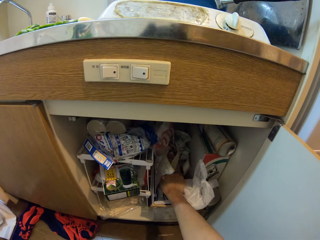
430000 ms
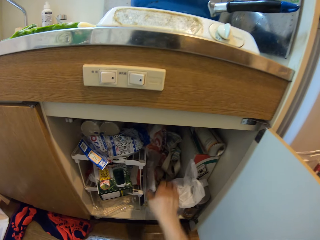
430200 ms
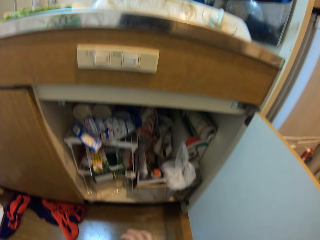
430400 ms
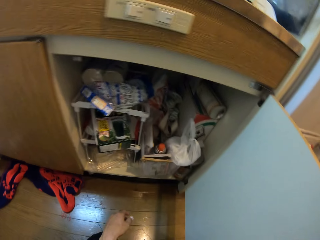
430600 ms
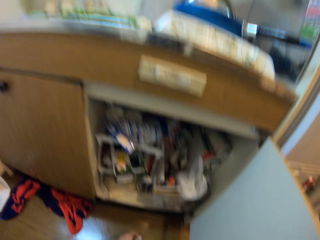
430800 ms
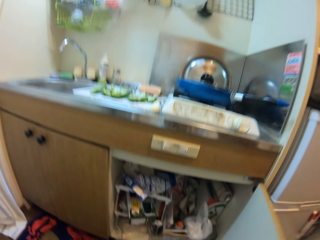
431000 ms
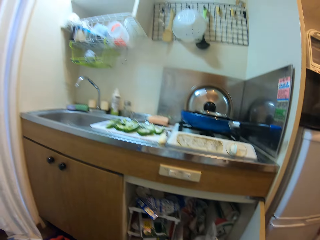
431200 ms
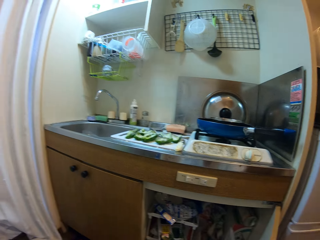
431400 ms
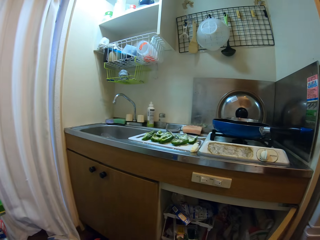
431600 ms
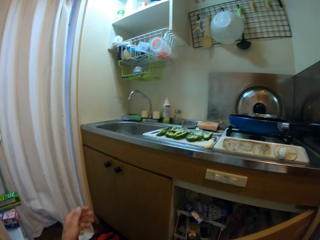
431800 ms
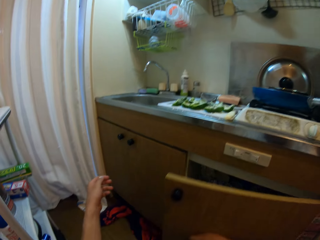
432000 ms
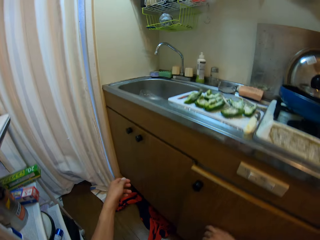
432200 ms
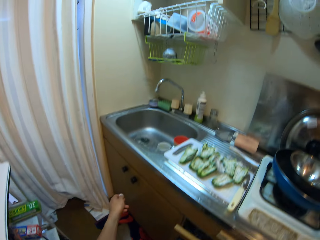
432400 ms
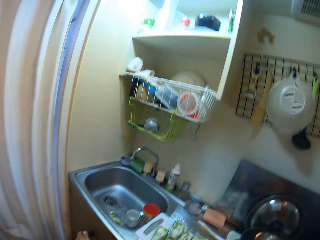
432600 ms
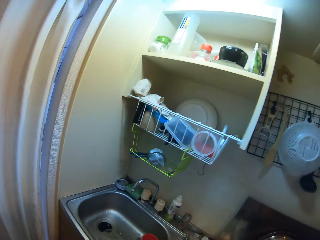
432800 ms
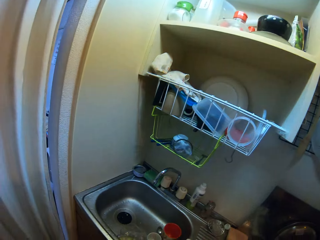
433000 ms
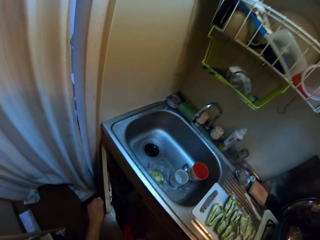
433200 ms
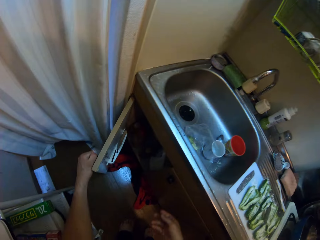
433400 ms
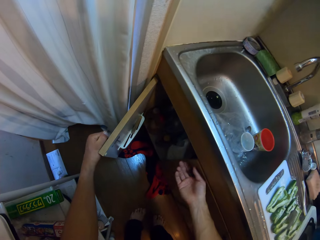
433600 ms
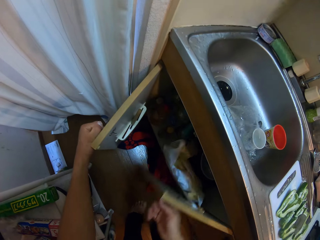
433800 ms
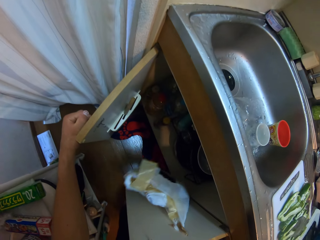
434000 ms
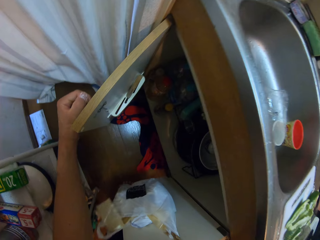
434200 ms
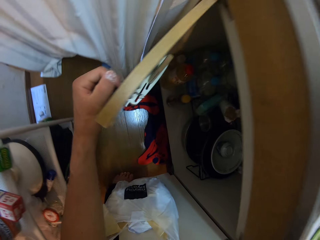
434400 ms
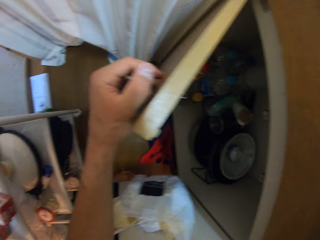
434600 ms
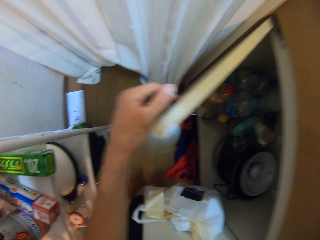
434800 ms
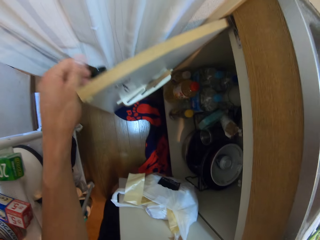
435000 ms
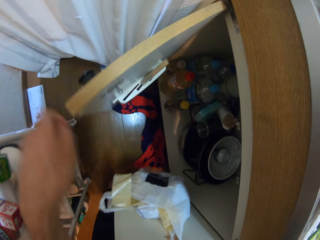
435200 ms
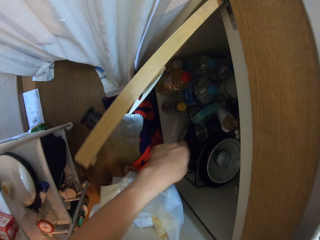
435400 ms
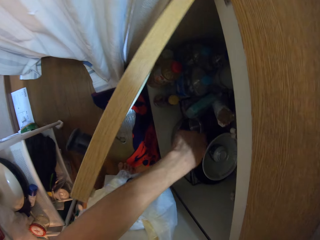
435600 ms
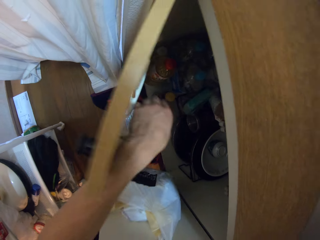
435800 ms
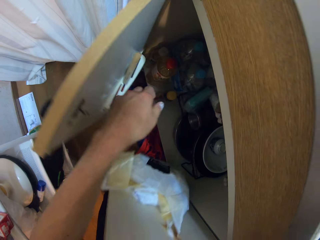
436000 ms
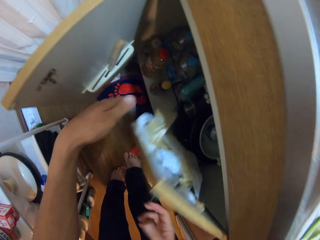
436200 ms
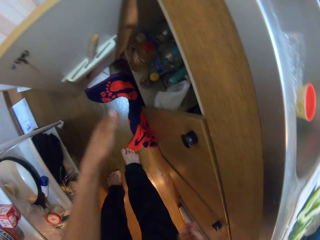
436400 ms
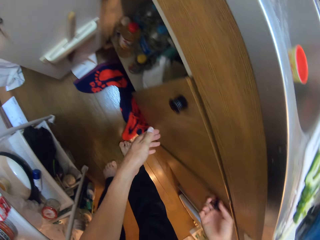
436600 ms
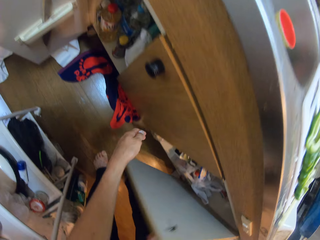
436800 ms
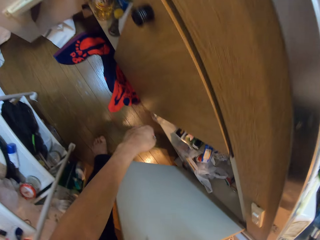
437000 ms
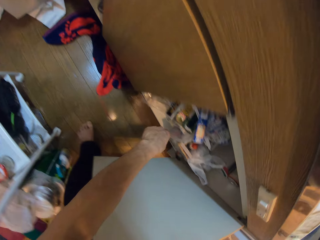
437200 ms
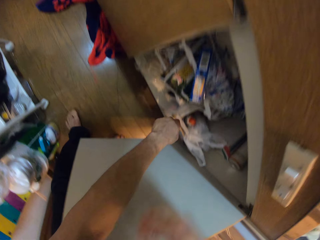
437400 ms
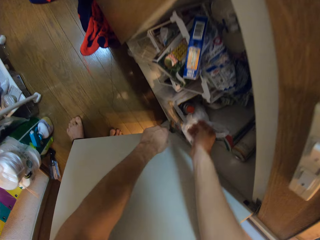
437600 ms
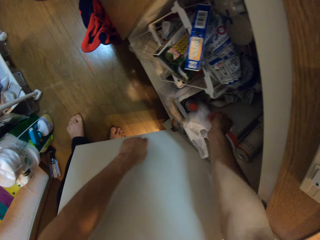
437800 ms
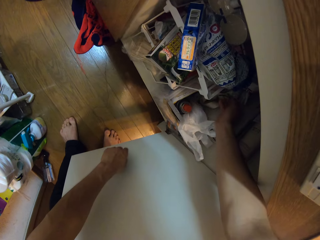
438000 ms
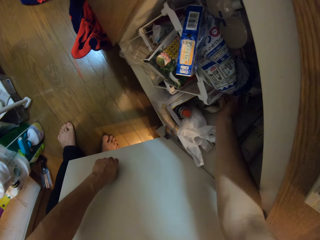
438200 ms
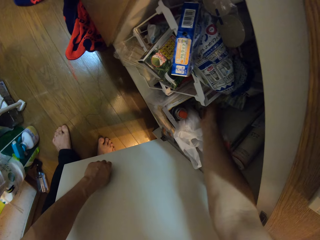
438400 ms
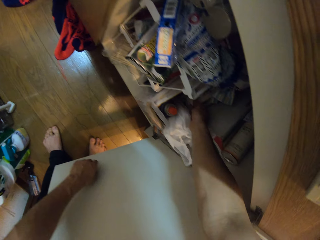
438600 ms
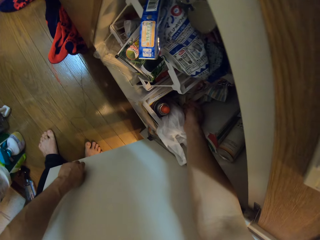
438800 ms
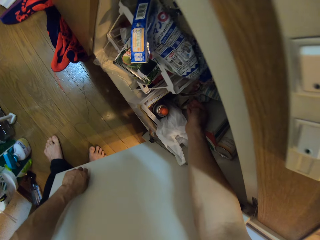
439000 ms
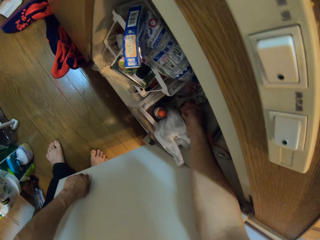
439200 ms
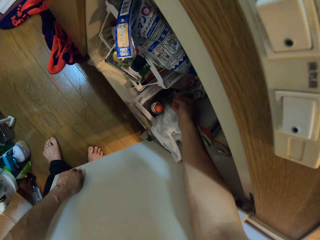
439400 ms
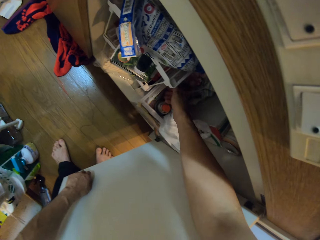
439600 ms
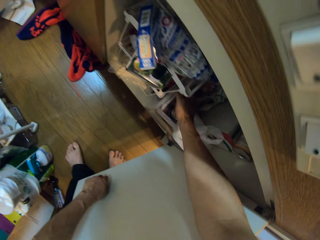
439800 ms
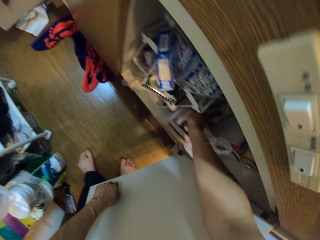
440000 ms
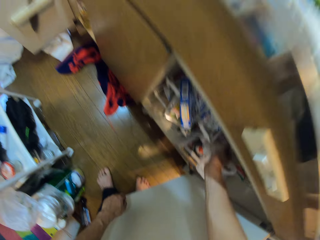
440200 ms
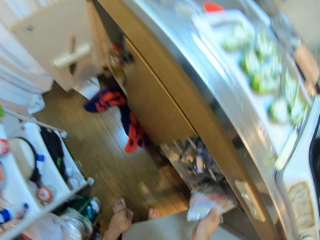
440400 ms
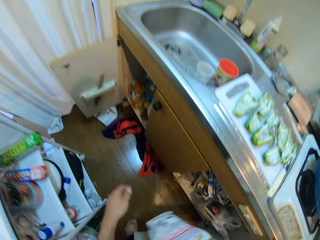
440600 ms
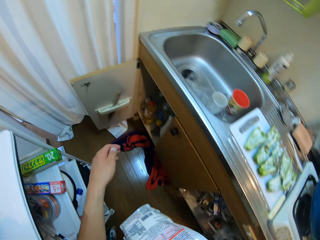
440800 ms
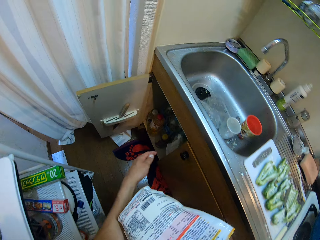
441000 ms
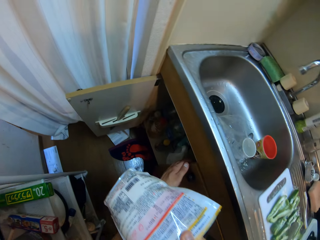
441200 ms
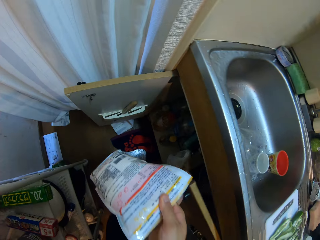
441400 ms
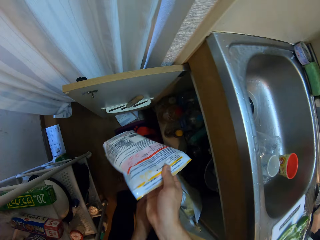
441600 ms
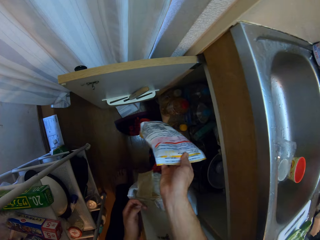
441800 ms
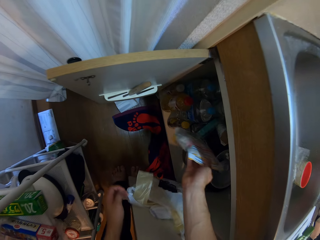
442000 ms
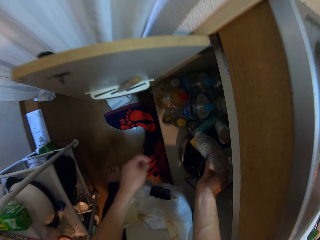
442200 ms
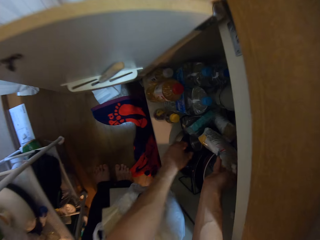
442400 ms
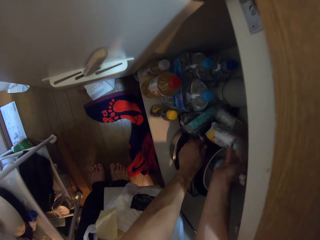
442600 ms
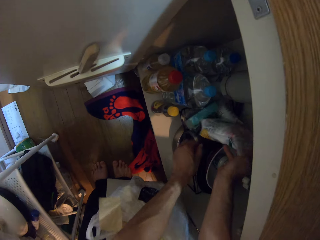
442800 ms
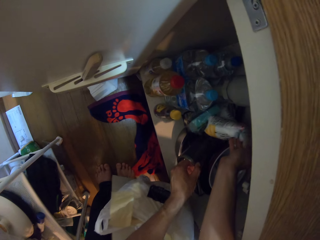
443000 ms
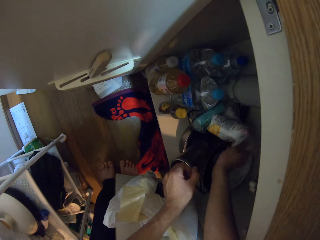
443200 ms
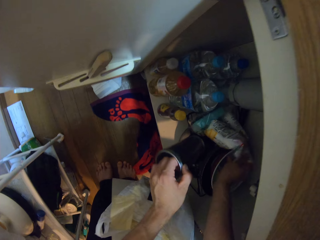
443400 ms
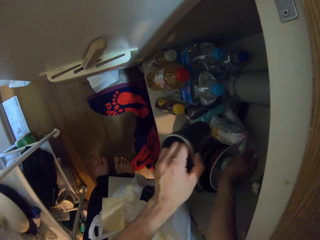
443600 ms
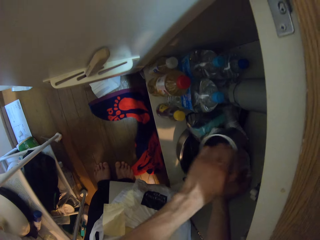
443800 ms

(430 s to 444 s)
The camera wearer puts the sachet in the cabinet. They close the cabinet. They open a kitchen cabinet. They close one door of the cabinet. They open another door of the cabinet. They take out a sachet from the cabinet. They open another door of the cabinet. They put the sachet in the cabinet and pick up a tumbler from the cabinet.

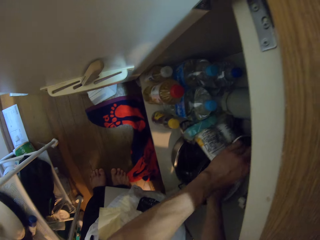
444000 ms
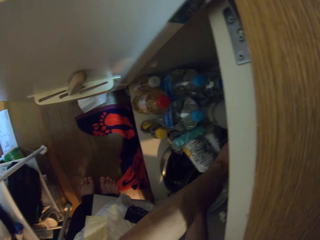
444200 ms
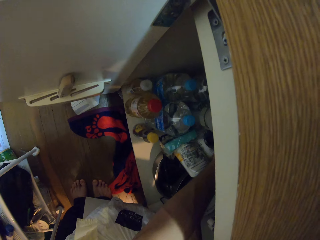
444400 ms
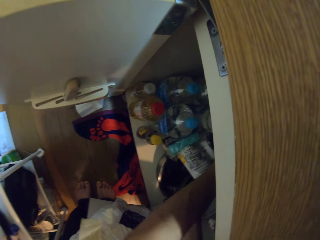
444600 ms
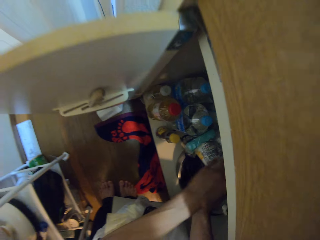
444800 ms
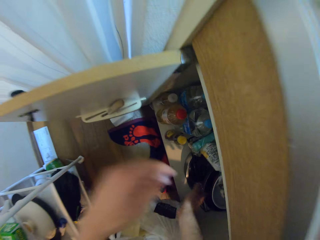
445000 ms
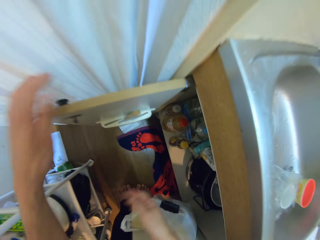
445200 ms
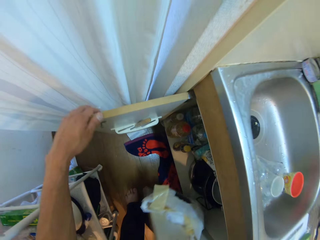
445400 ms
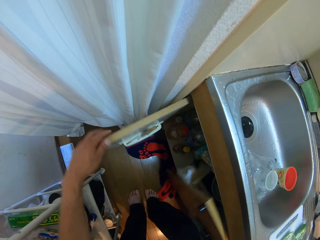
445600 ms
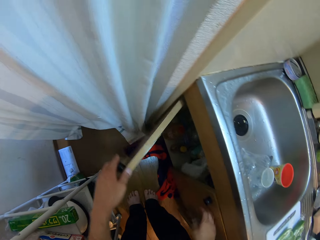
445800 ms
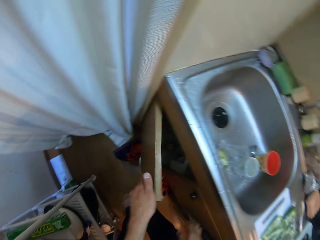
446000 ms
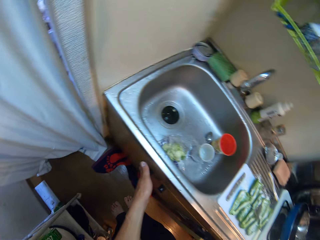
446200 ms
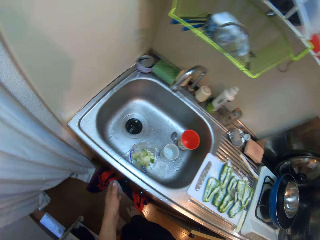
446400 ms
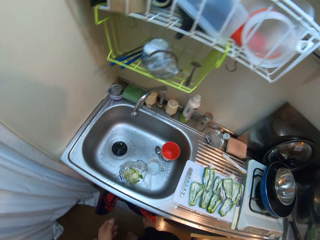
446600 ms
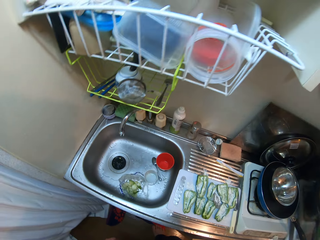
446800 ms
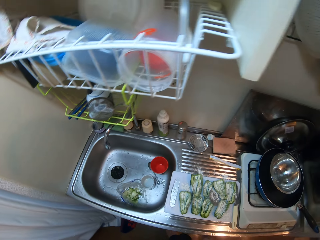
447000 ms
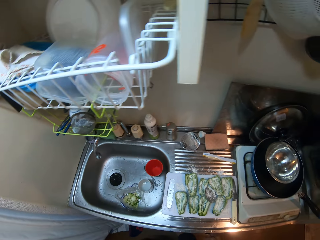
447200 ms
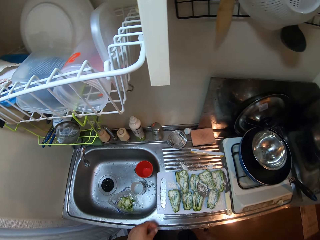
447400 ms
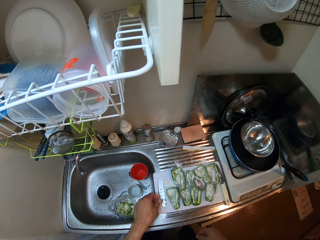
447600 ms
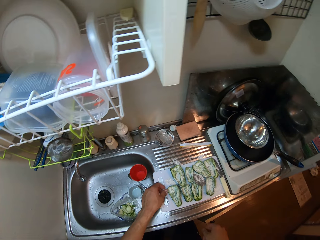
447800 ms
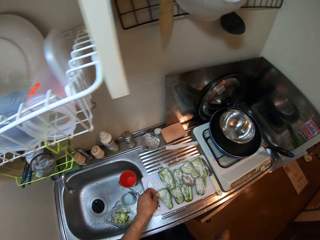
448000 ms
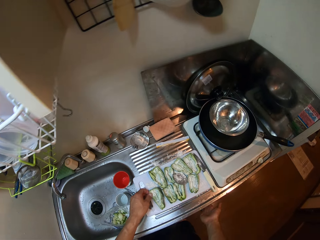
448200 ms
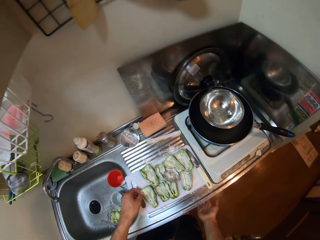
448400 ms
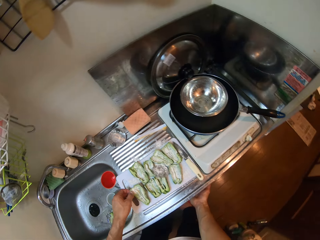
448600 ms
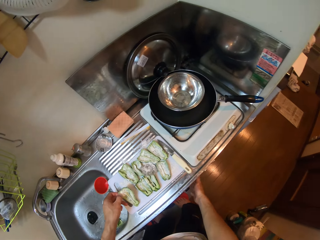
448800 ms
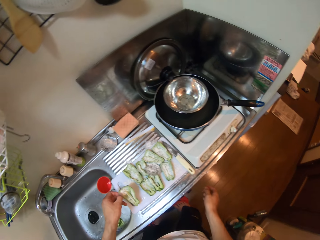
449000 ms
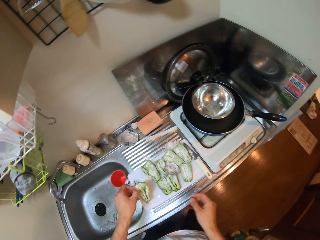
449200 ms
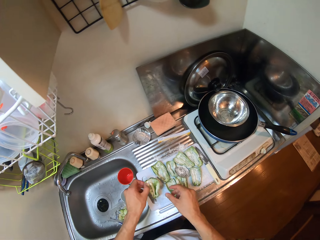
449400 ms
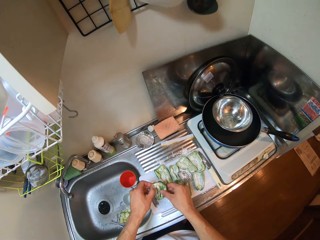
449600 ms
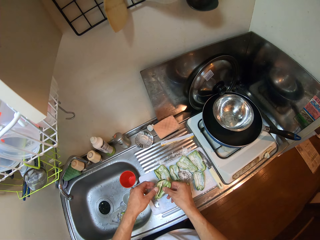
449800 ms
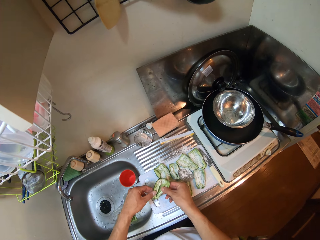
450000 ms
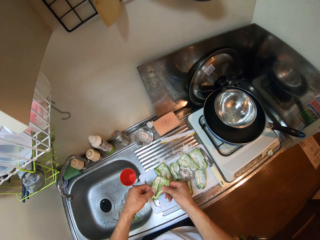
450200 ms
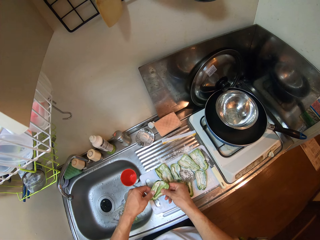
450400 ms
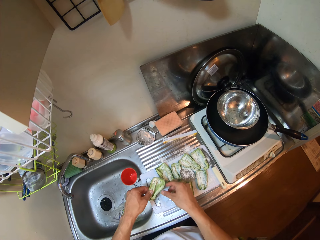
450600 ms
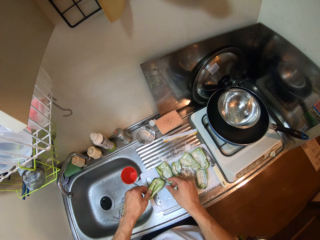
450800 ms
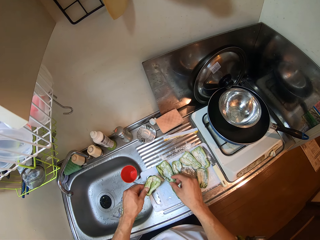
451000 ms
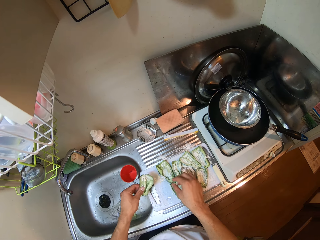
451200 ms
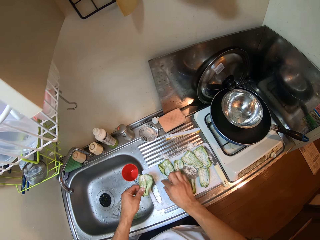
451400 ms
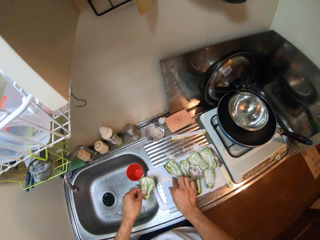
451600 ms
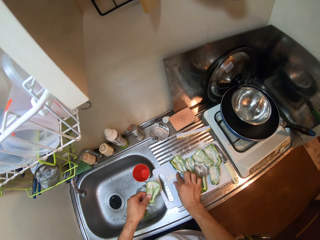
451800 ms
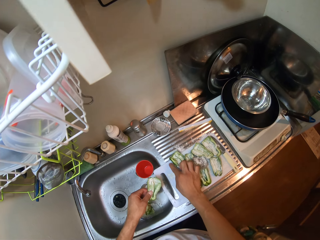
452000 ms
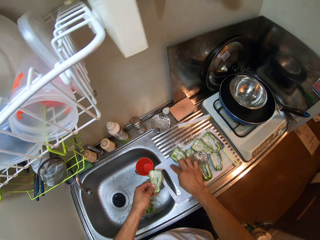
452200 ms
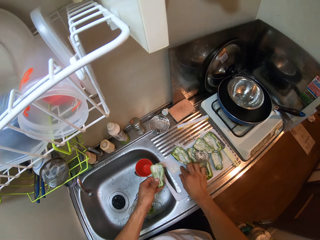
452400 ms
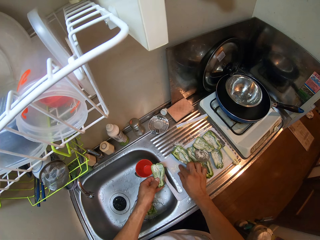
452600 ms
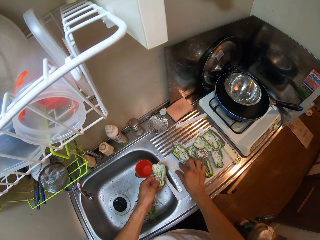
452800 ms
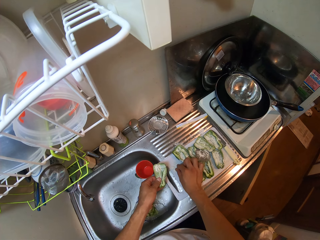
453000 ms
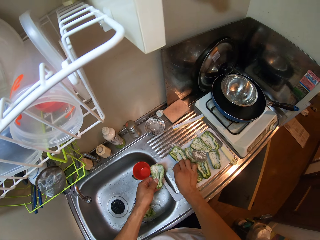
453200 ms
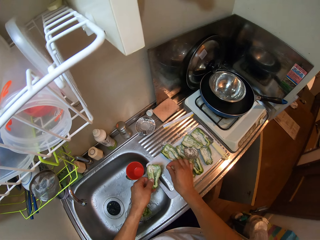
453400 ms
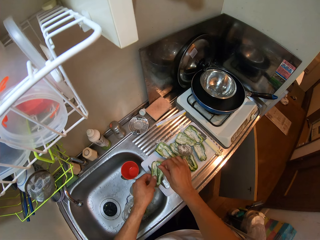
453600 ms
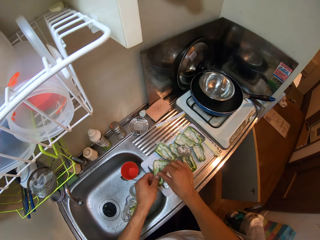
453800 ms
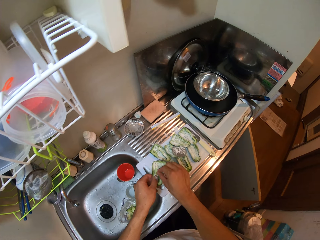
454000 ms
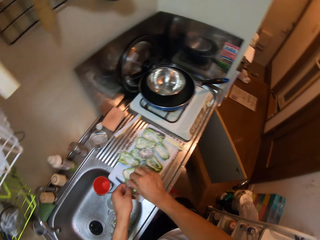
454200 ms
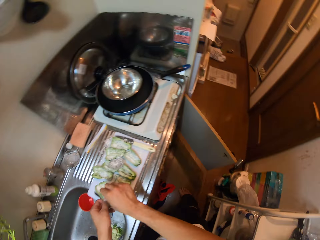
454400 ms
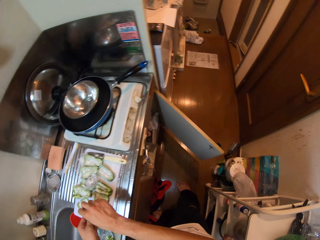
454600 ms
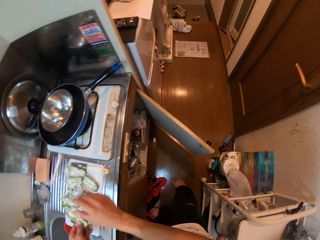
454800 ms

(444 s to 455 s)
The camera wearer drops the tumbler into the cabinet. They close the door of the cabinet. They pick up a slice of green pepper or bell pepper from the chopping board. They pick drops of the powder spice from the chopping board and sprinkle the powder spice on the bell pepper.
